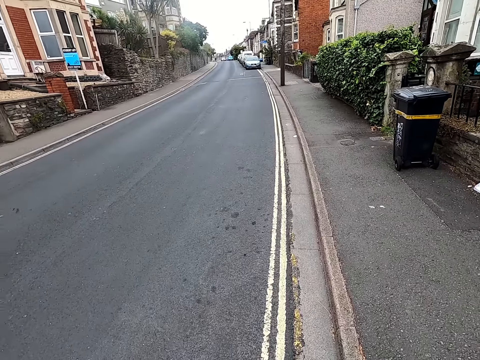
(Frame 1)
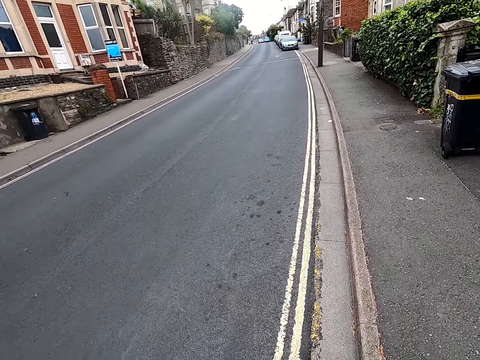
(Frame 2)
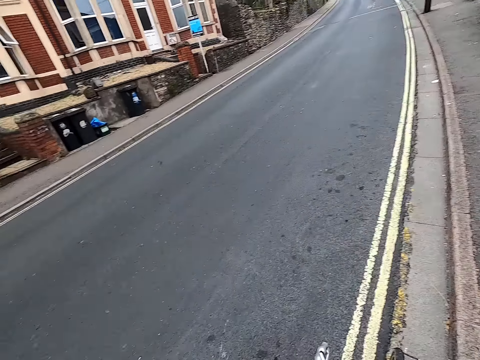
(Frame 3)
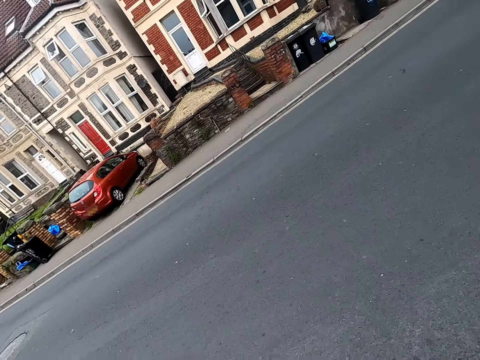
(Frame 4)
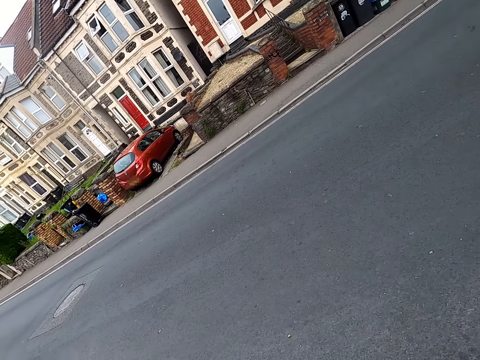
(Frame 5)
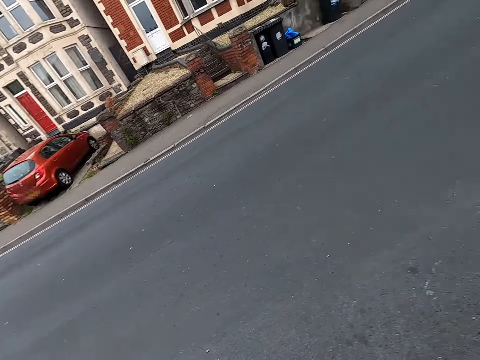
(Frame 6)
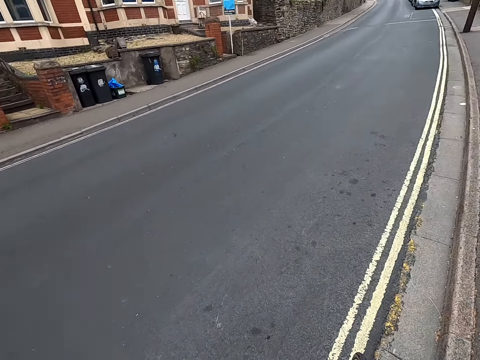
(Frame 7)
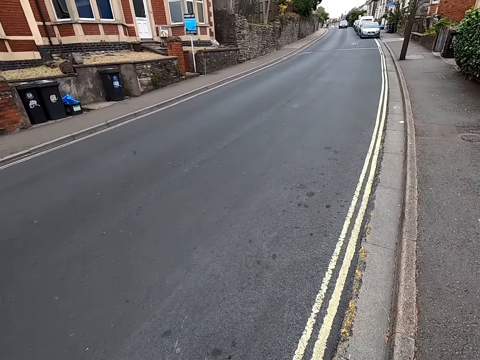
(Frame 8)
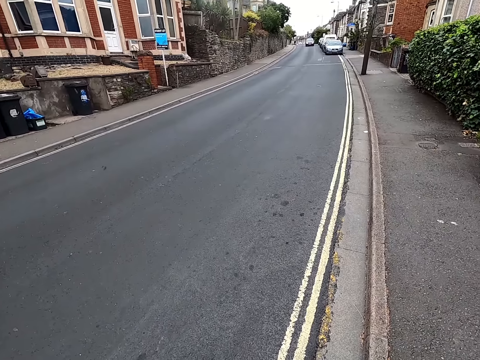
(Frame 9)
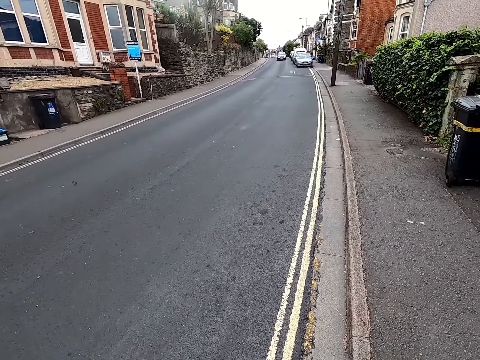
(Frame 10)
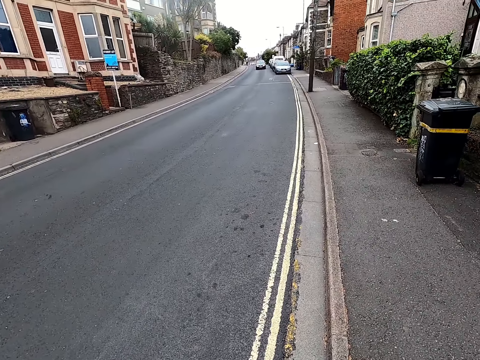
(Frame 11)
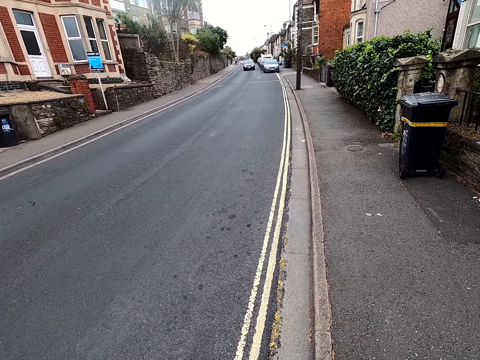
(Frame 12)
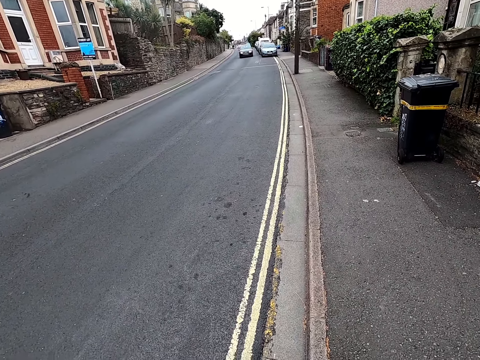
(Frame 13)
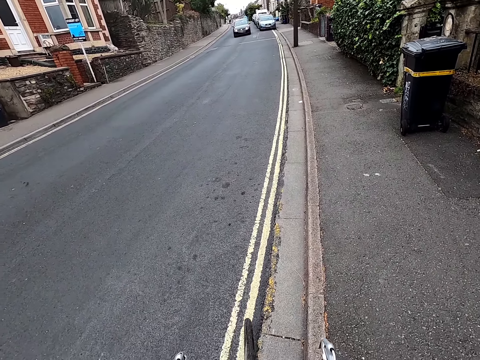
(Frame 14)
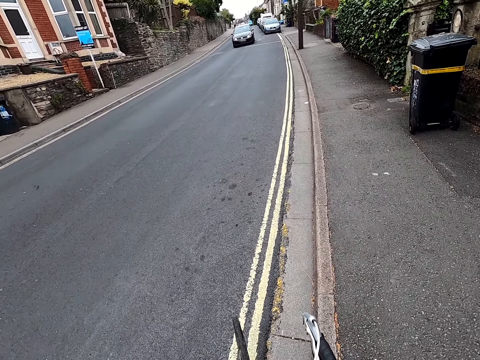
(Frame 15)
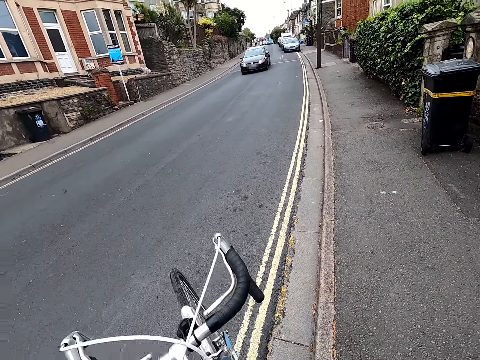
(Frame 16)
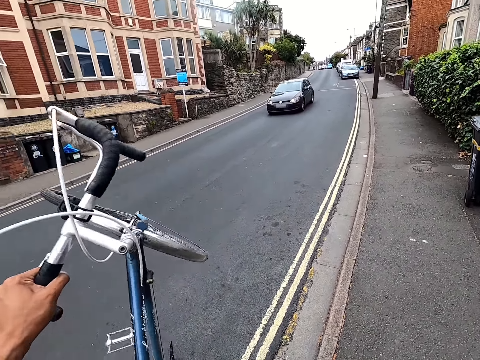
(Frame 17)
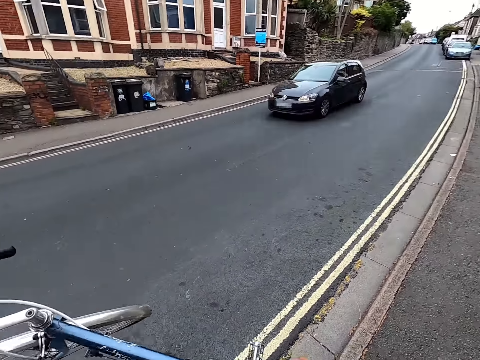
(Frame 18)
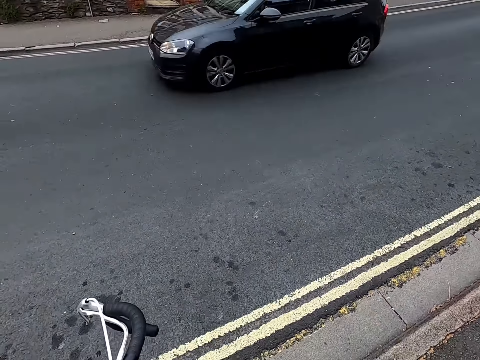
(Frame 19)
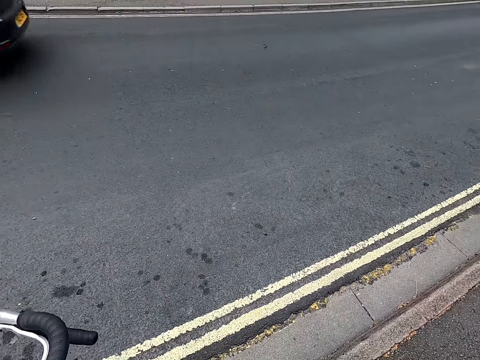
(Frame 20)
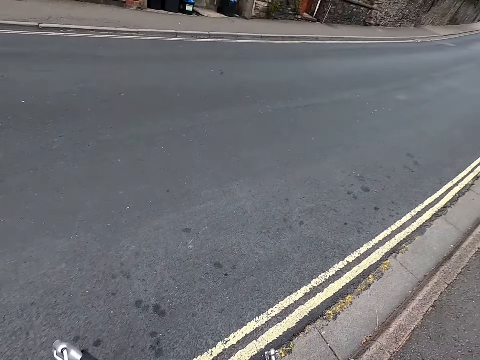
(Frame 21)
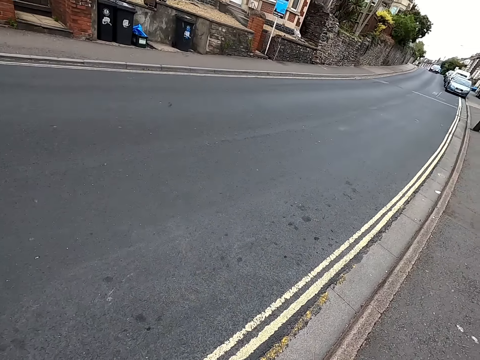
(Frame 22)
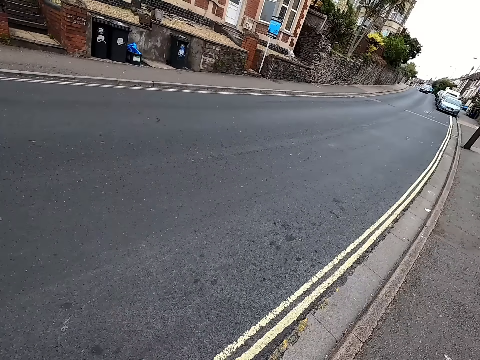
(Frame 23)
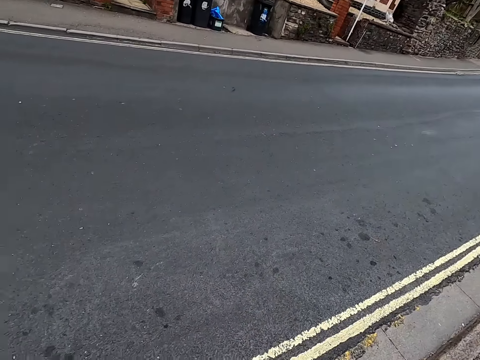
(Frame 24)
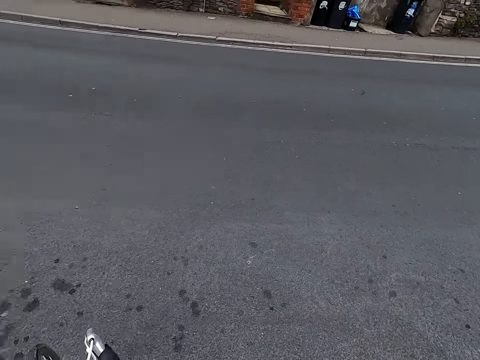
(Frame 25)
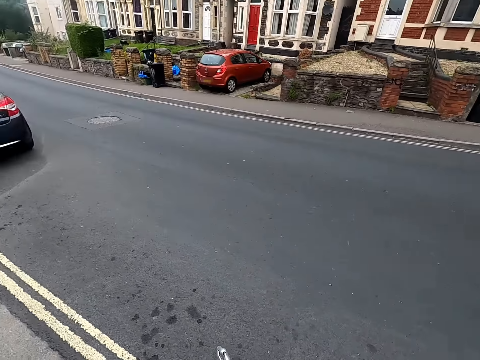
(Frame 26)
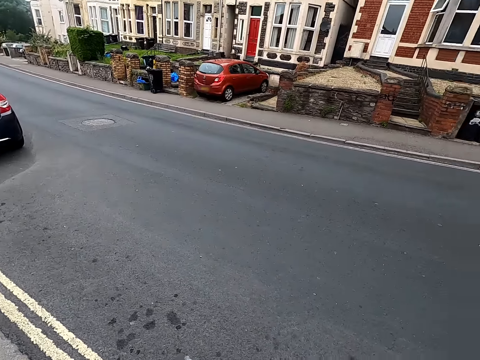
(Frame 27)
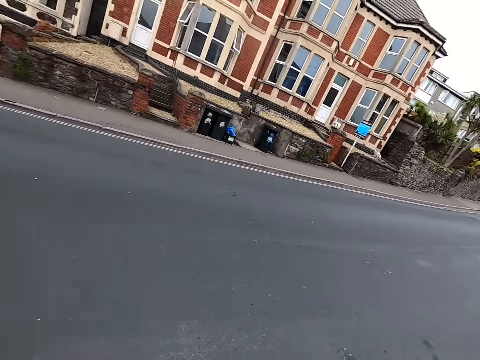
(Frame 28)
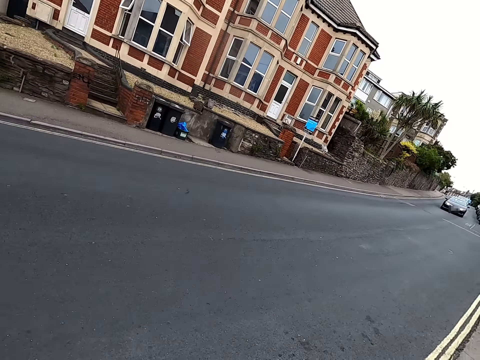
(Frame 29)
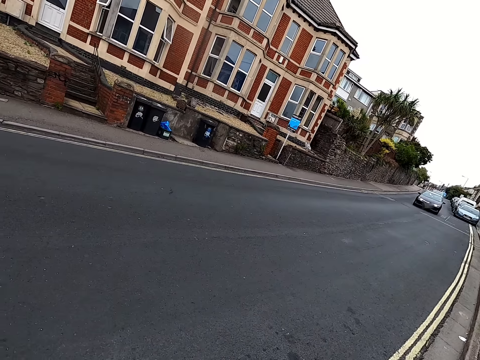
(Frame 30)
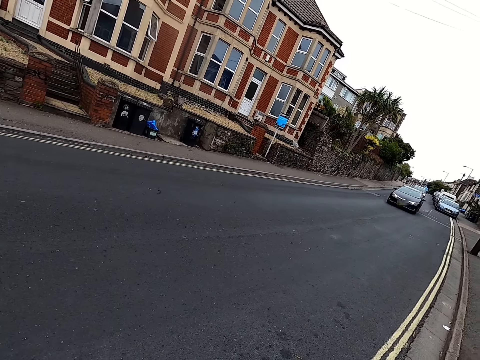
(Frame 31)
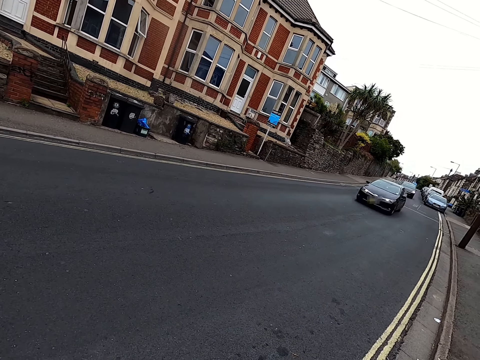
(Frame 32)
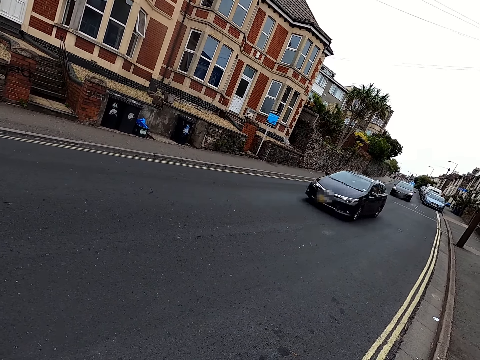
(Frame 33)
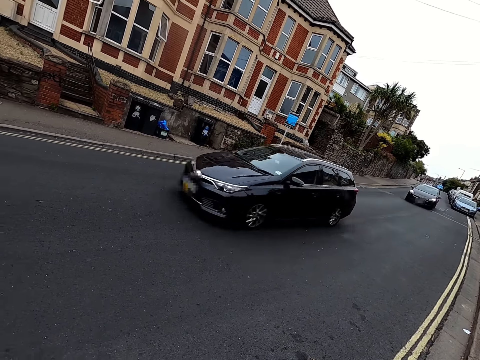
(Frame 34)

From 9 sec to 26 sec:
The camera wearer looks left. They lift up the bicycle. They turn around the bicycle. They put down the bicycle. They look at the tarmac road. They look backwards. They look in front. They look backwards.

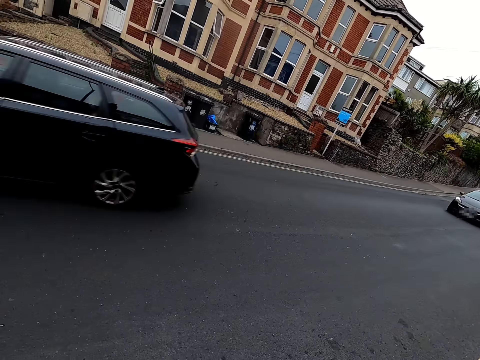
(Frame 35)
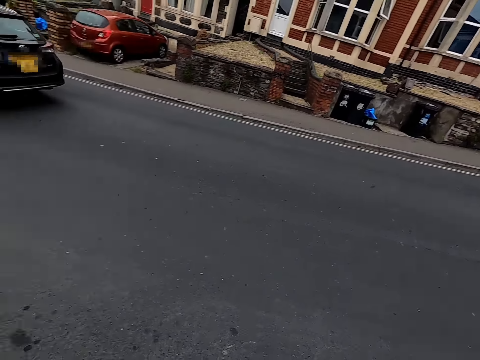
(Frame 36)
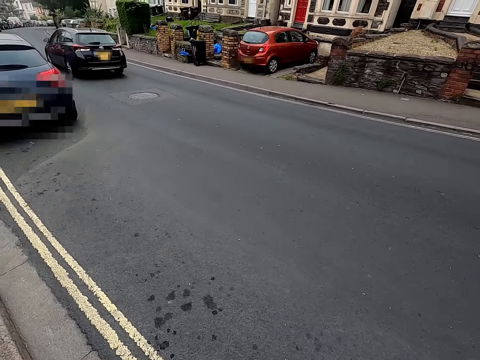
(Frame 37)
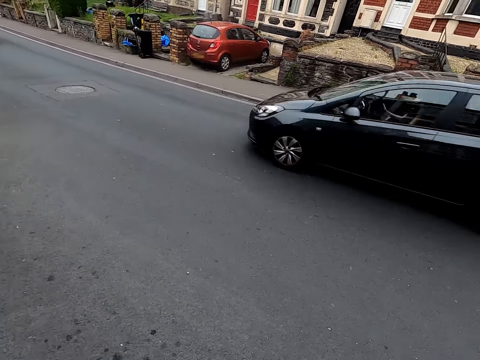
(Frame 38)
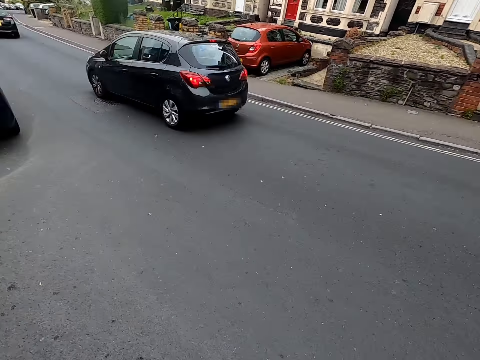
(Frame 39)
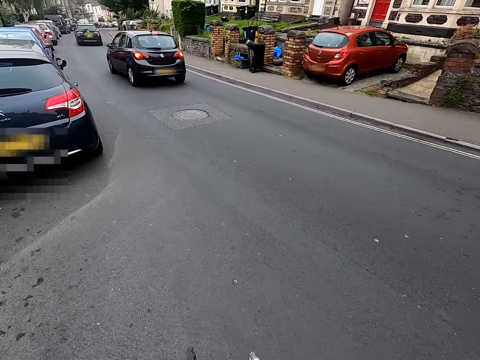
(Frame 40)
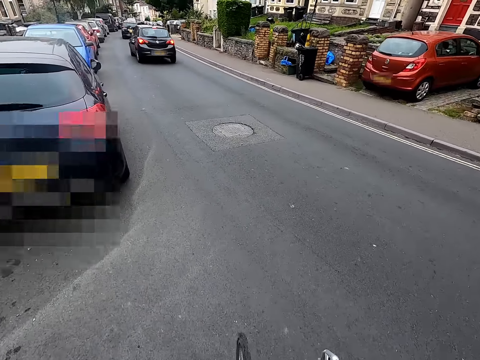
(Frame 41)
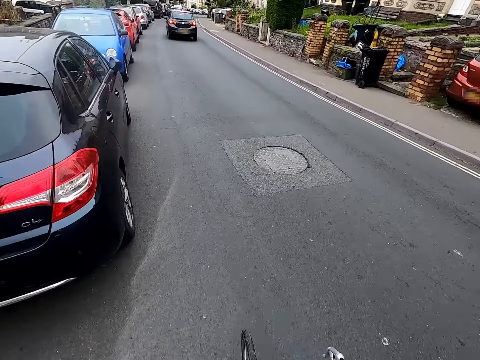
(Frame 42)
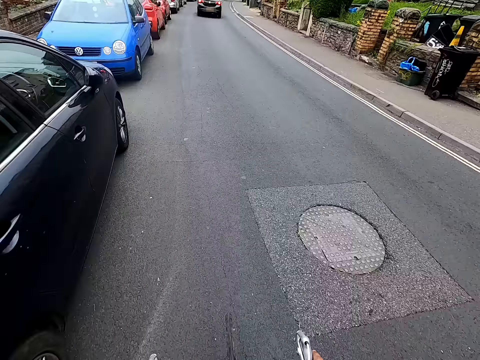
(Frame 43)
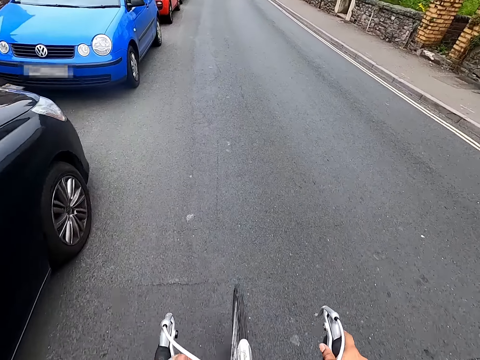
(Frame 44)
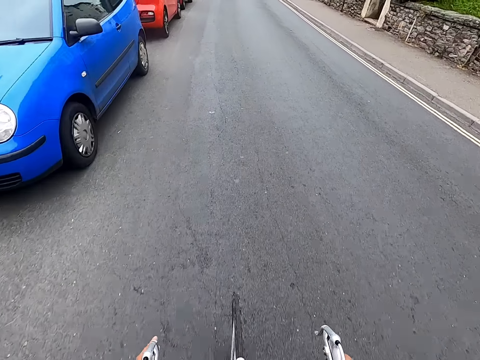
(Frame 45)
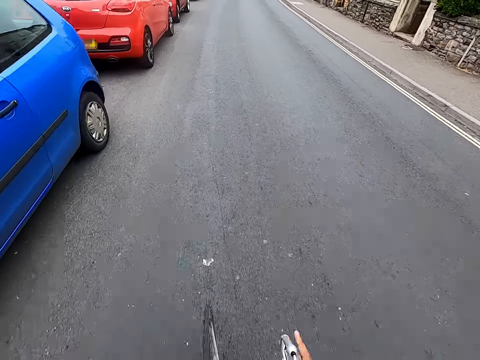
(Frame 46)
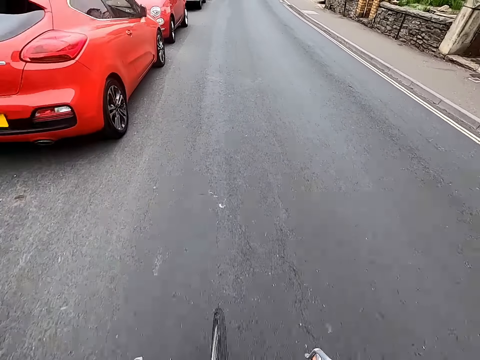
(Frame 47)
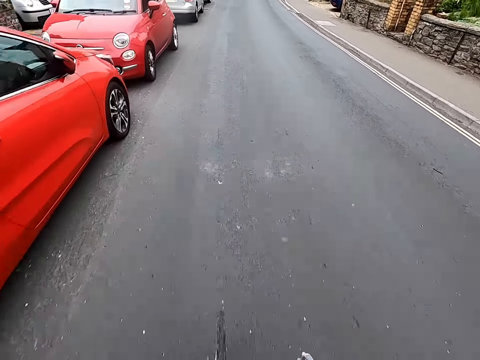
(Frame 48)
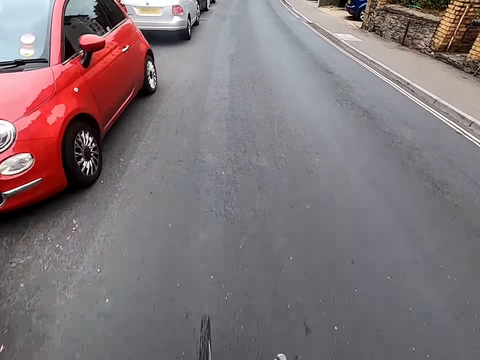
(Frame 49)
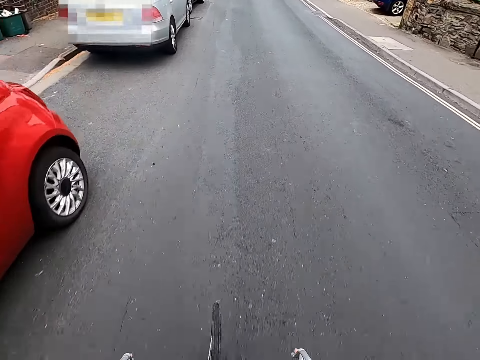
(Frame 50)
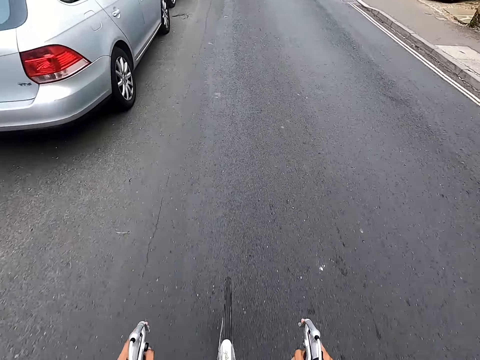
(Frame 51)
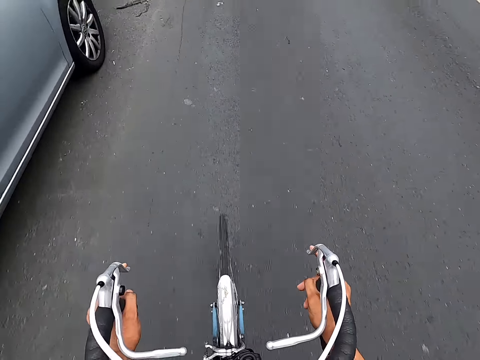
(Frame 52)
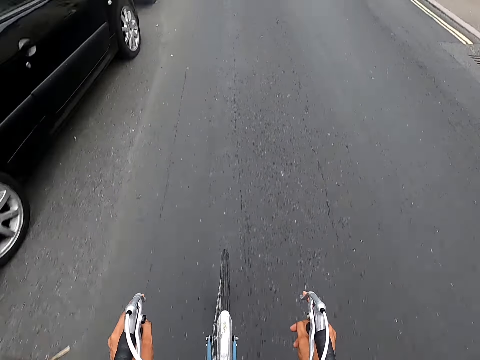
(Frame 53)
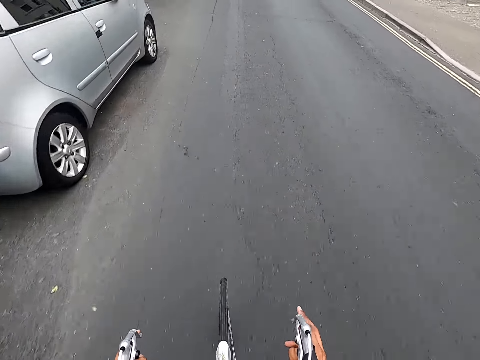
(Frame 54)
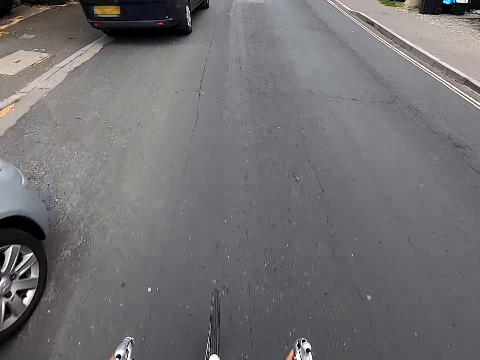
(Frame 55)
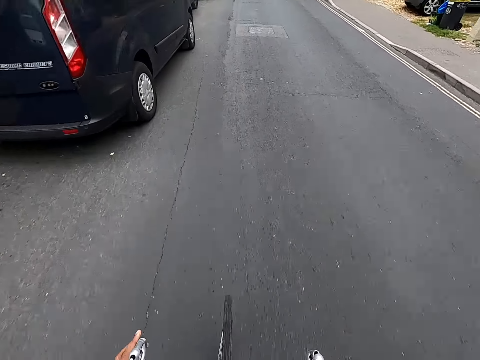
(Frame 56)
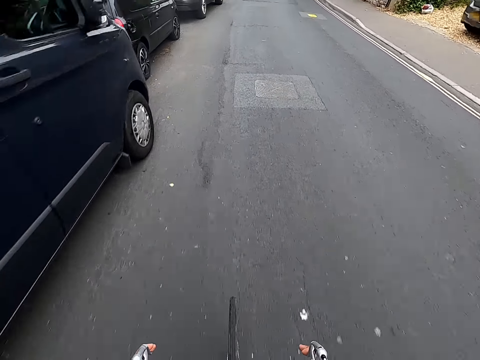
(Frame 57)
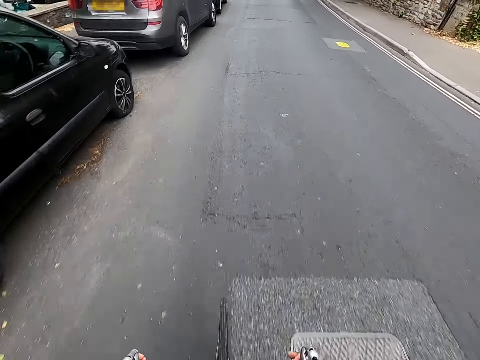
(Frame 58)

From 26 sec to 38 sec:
The camera wearer looks in front. They ride the bicycle. They ride the bicycle on the tarmac road.
